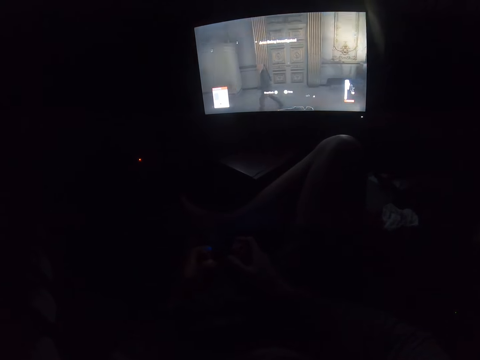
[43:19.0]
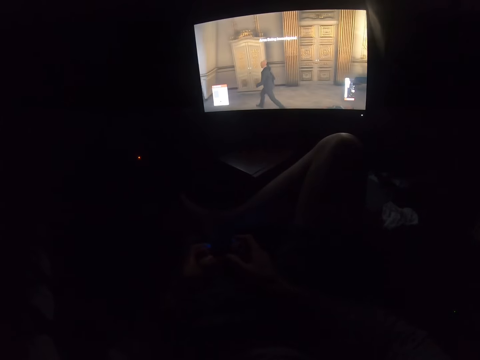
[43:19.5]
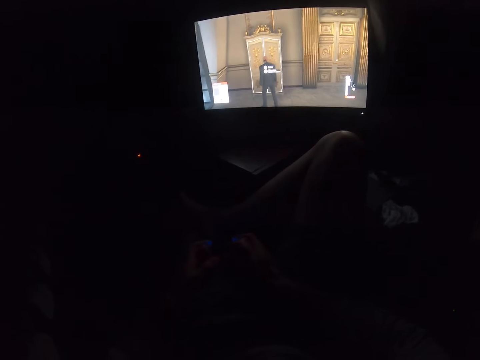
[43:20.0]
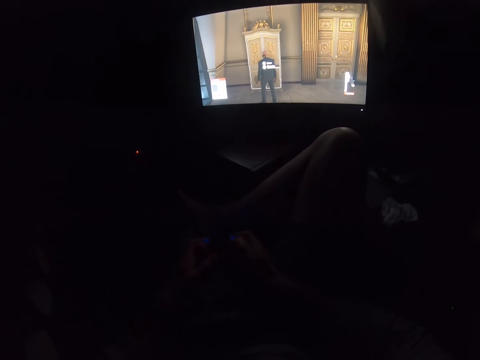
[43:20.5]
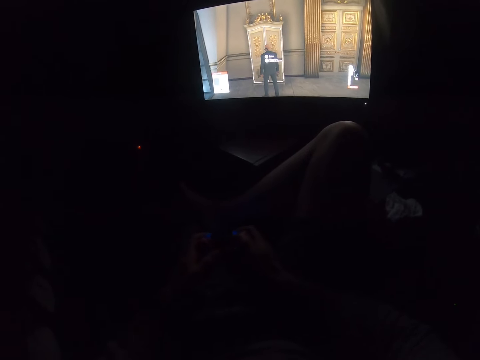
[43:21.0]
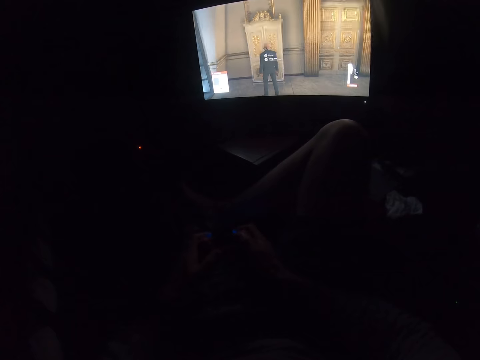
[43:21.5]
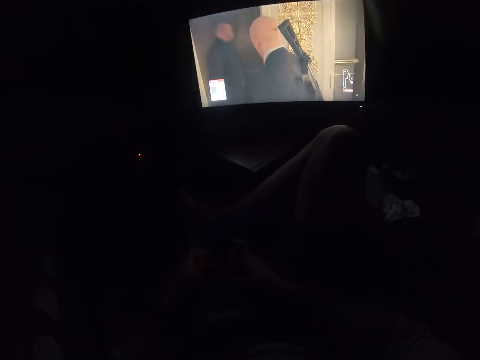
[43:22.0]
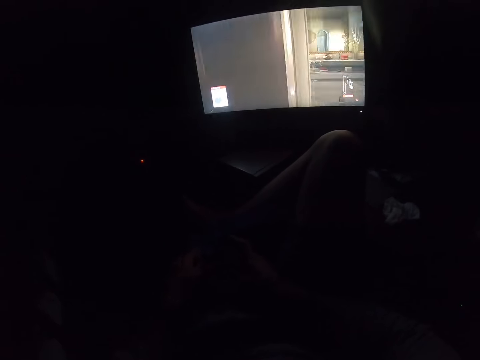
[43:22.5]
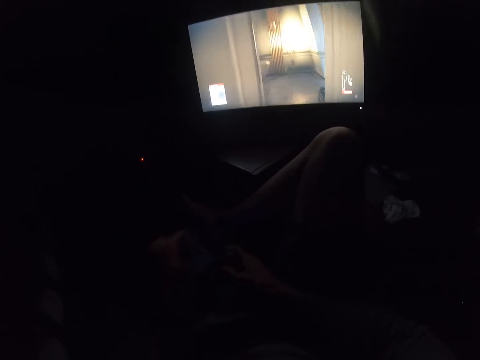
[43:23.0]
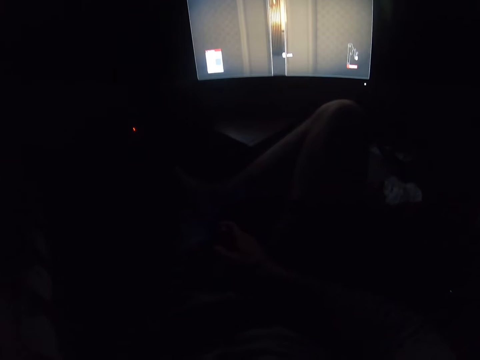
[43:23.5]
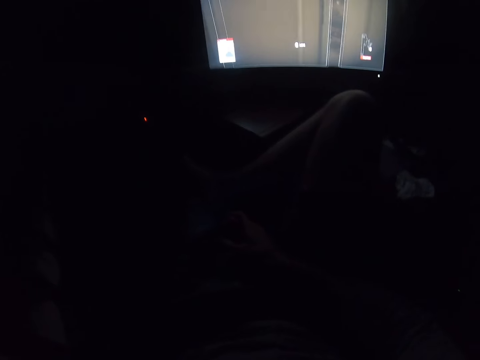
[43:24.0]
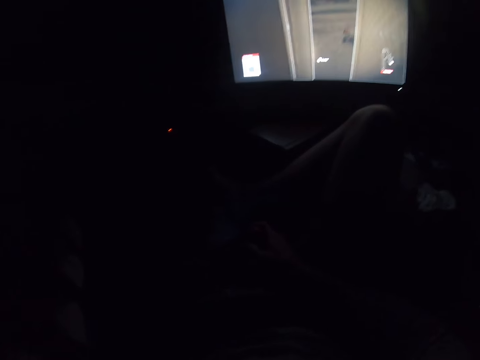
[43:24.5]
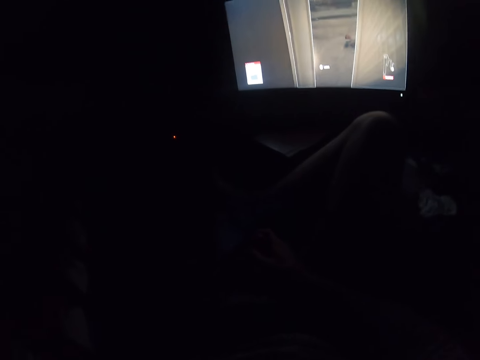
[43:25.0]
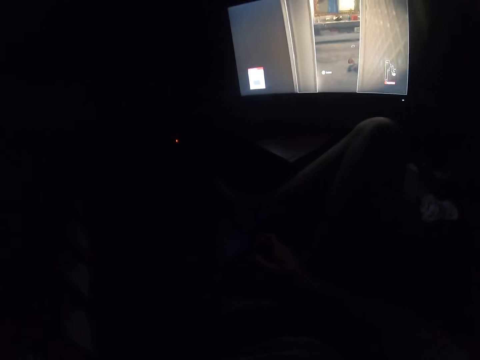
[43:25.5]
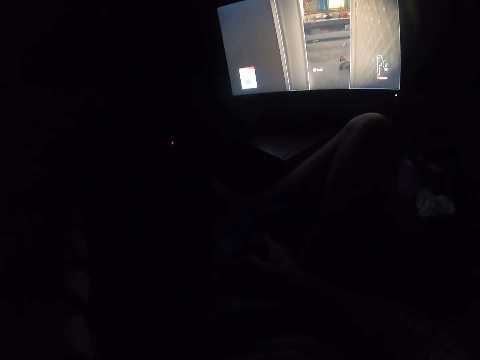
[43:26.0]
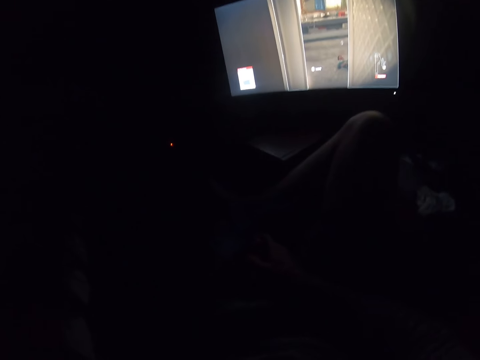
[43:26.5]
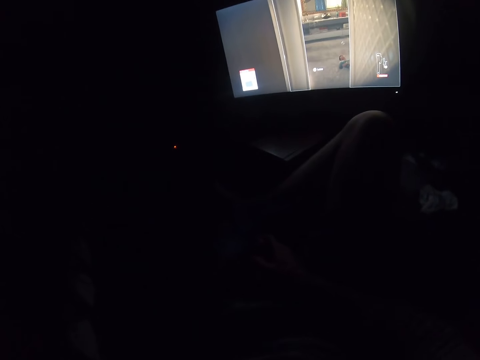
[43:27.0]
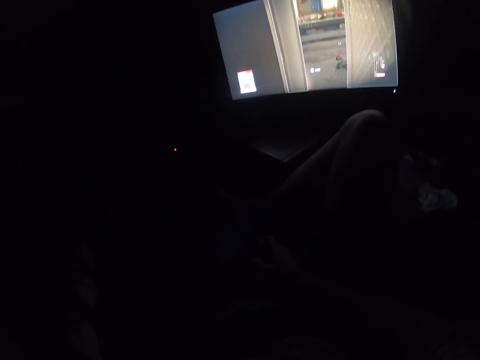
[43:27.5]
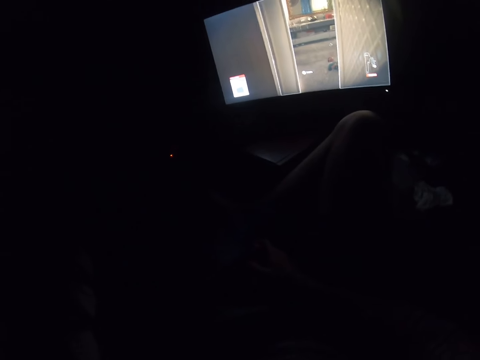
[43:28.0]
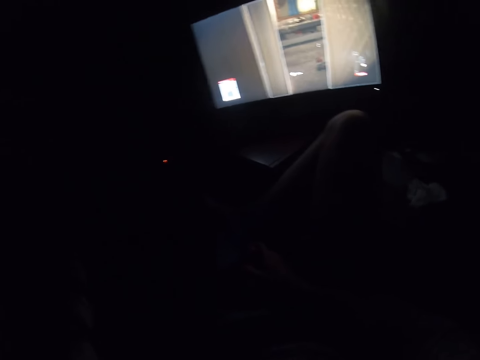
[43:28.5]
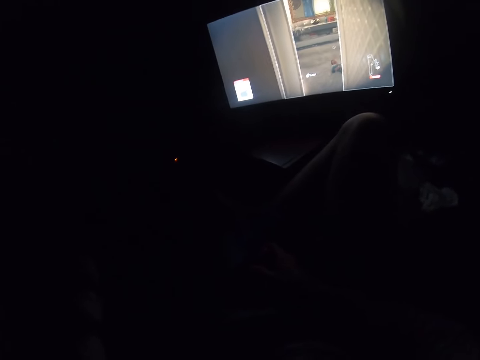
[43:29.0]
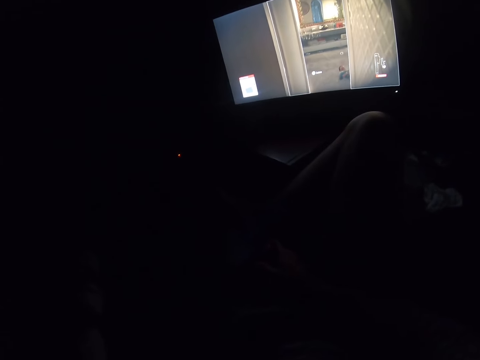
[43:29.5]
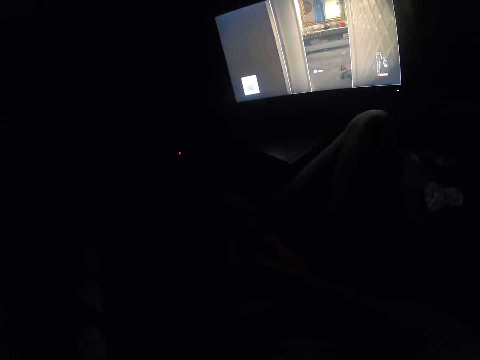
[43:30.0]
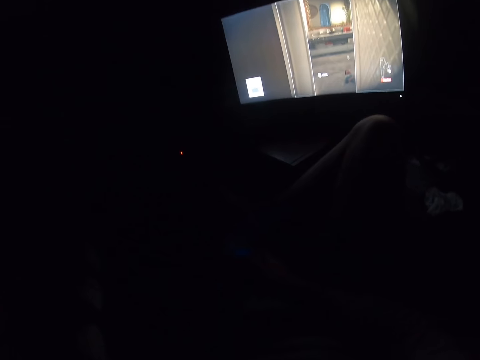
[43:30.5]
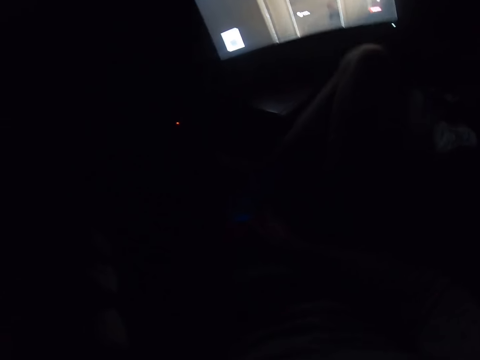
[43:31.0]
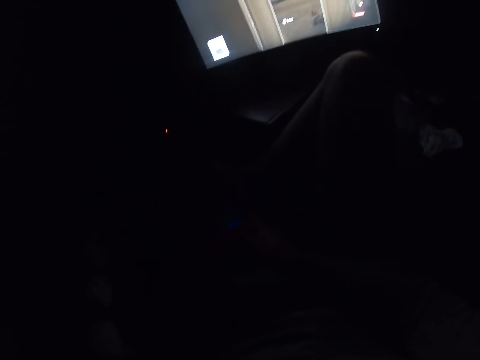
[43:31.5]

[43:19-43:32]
The camera wearer puts a hand up.

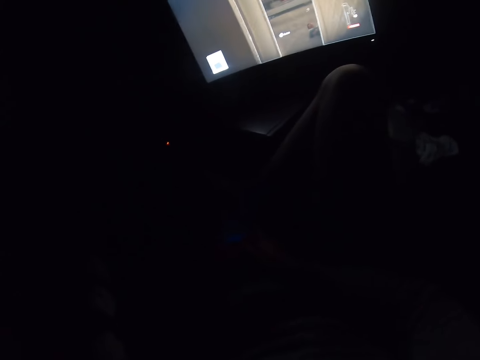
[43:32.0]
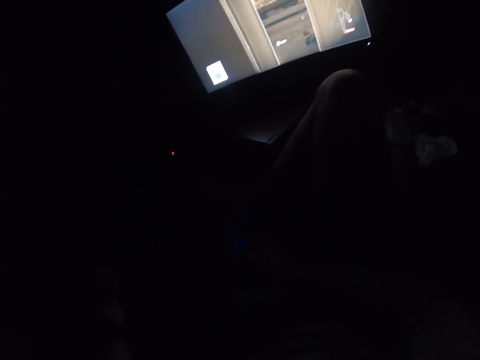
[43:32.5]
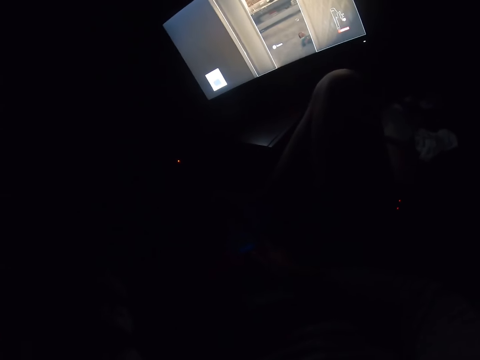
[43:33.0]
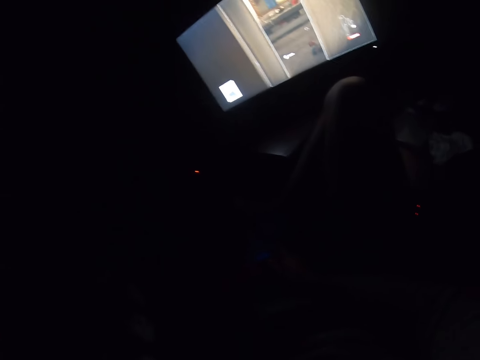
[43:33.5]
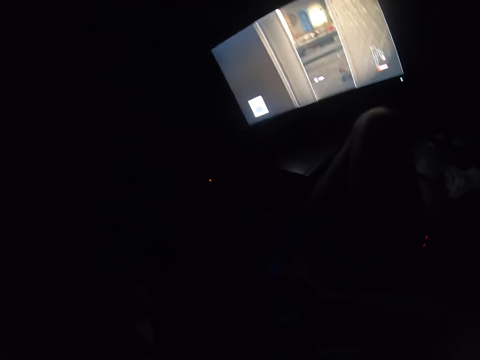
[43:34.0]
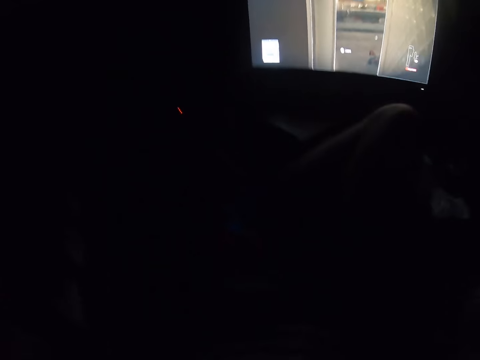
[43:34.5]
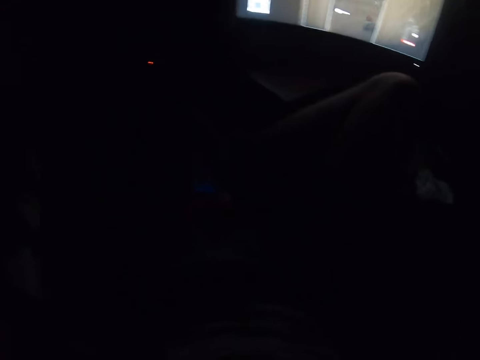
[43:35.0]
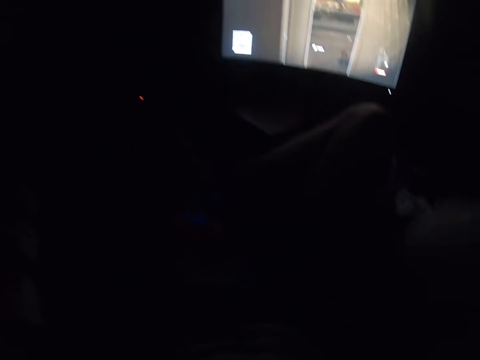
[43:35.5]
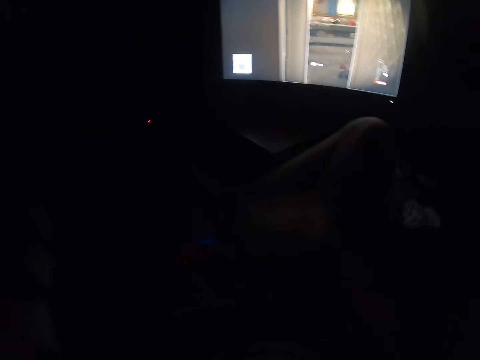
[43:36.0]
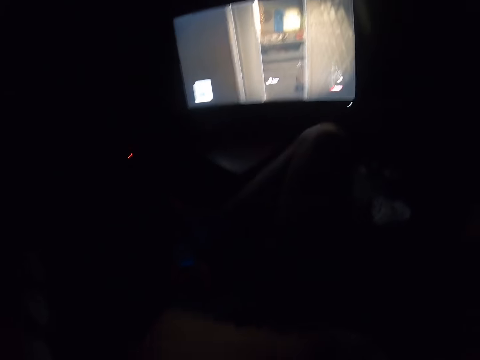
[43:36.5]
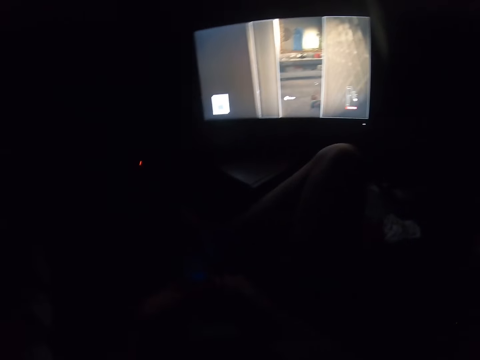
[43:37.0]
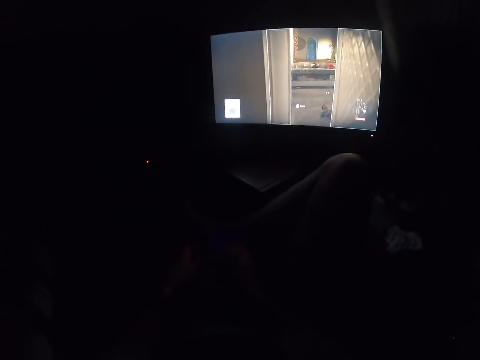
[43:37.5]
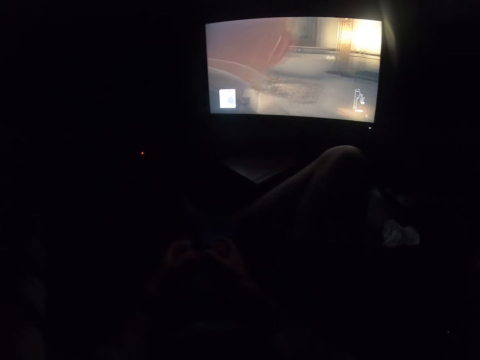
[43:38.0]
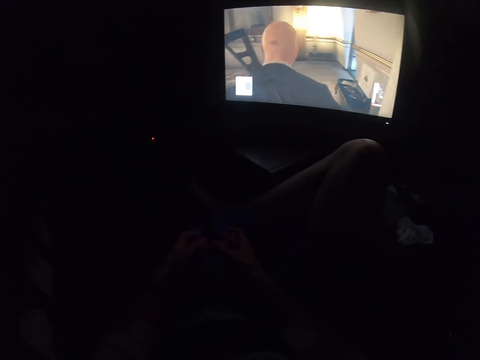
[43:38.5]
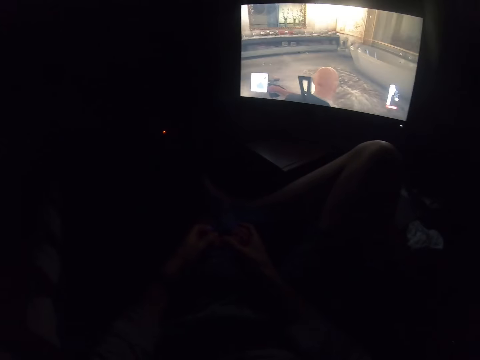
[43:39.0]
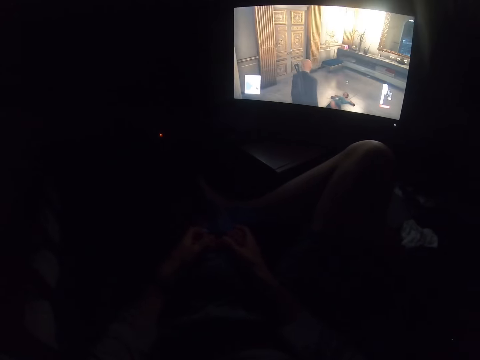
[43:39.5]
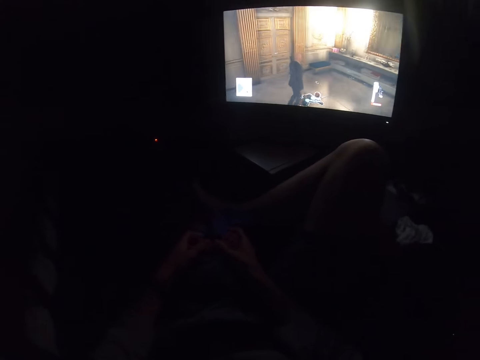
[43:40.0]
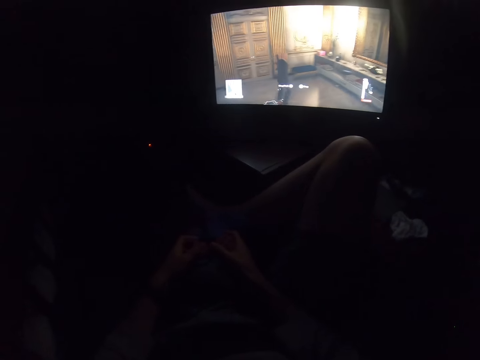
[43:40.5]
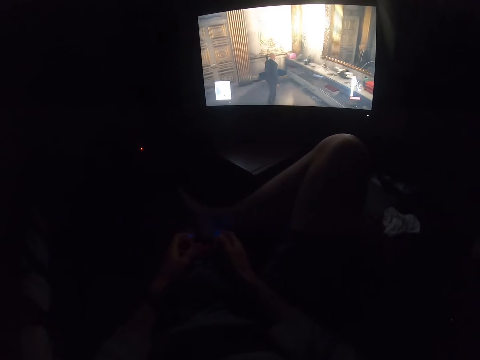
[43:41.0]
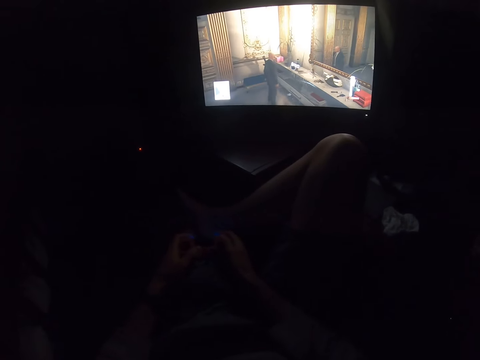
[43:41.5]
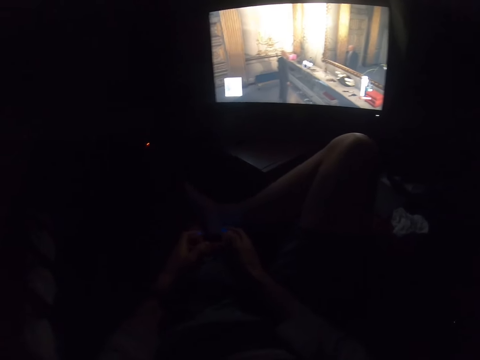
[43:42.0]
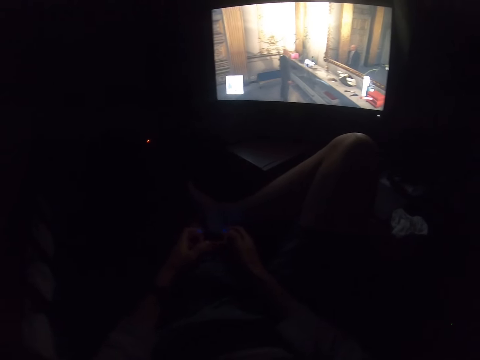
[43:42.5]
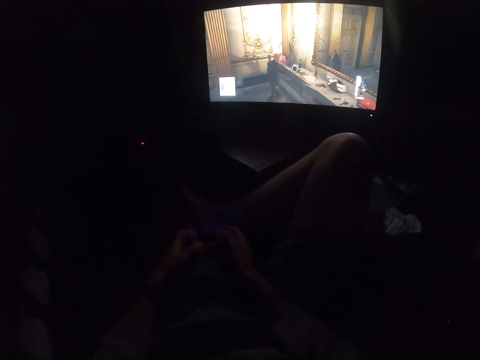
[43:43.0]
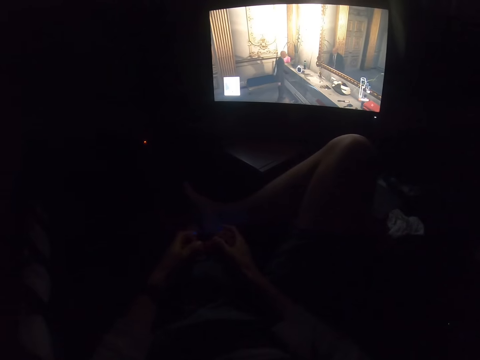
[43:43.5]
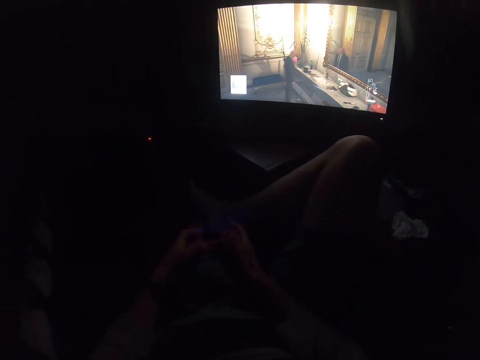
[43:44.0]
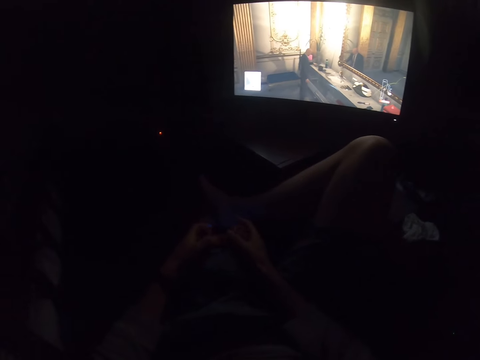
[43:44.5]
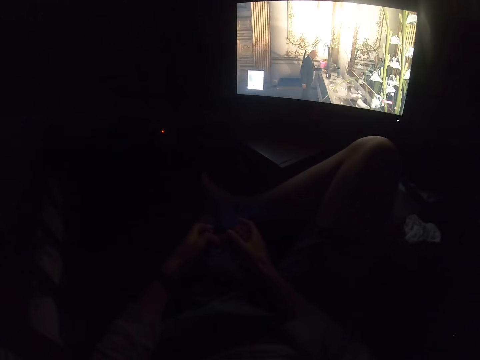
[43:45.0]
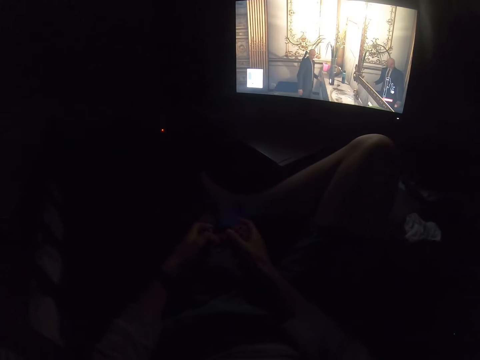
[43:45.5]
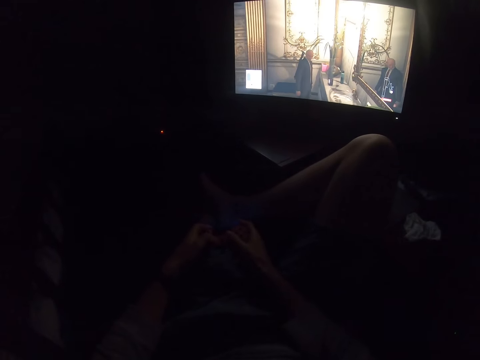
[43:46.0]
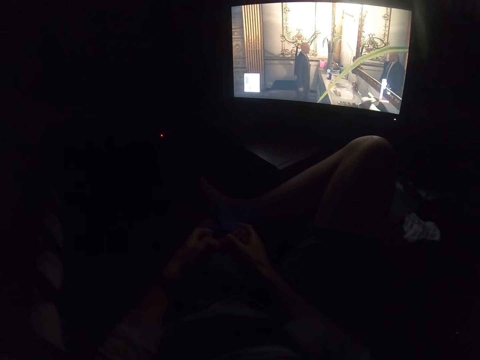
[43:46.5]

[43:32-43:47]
The camera wearer puts a hand up. They hold the game controller. They press buttons on the game controller.
